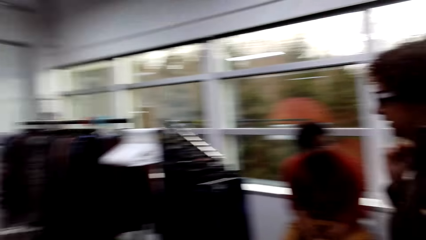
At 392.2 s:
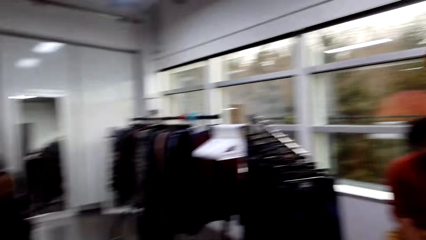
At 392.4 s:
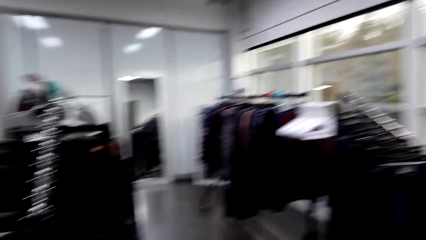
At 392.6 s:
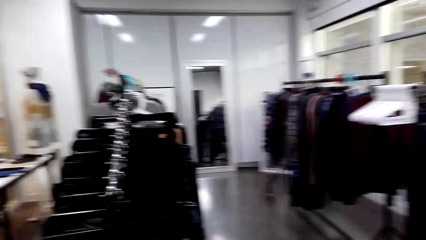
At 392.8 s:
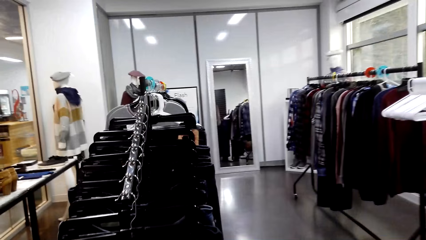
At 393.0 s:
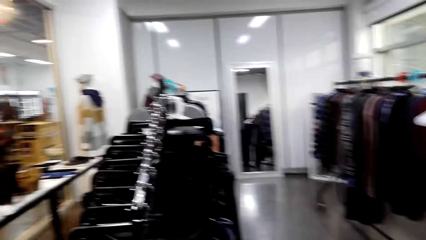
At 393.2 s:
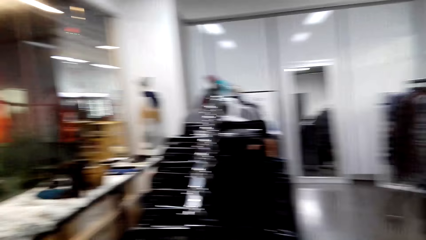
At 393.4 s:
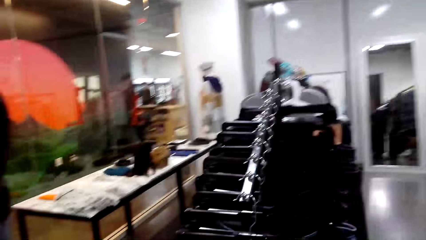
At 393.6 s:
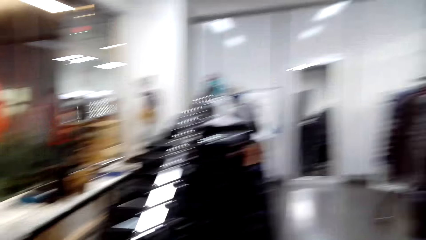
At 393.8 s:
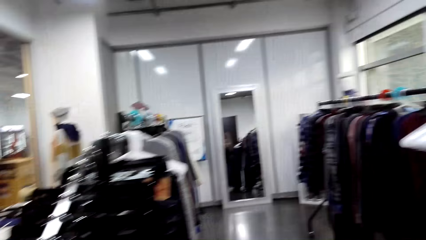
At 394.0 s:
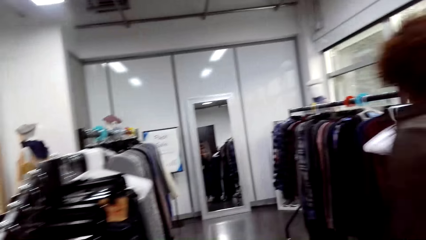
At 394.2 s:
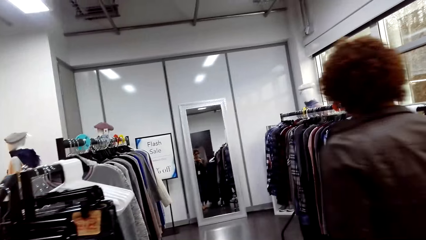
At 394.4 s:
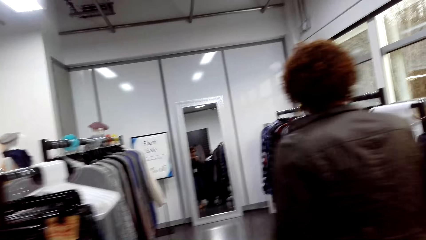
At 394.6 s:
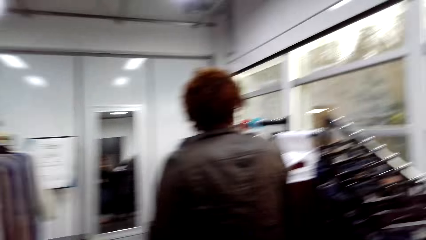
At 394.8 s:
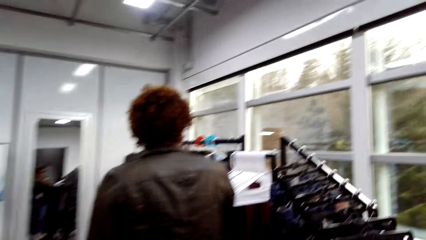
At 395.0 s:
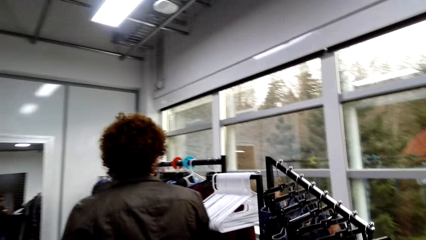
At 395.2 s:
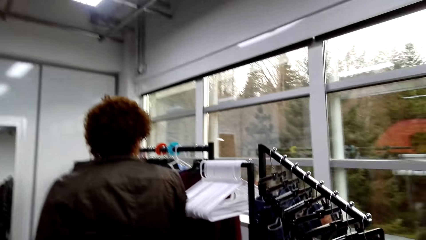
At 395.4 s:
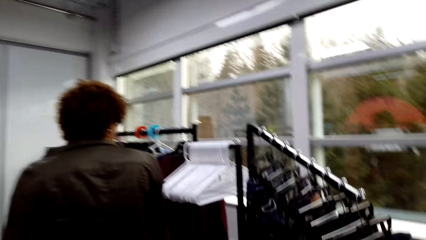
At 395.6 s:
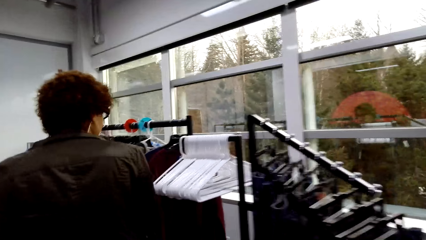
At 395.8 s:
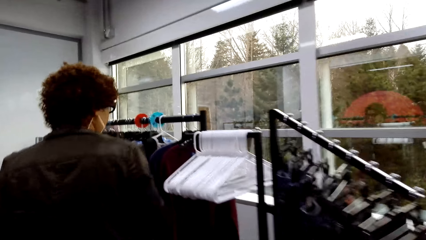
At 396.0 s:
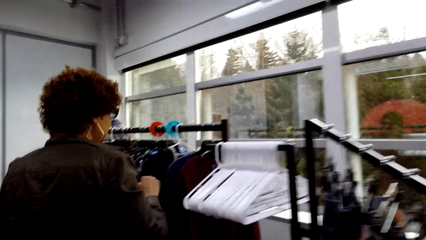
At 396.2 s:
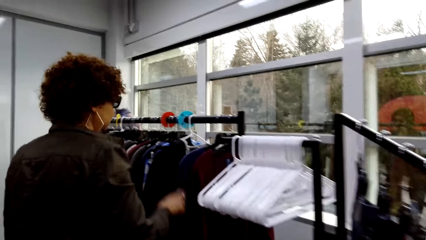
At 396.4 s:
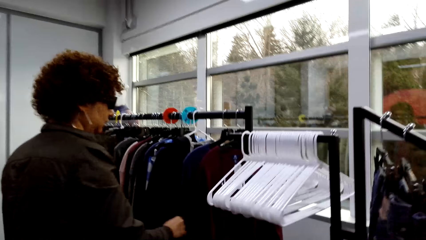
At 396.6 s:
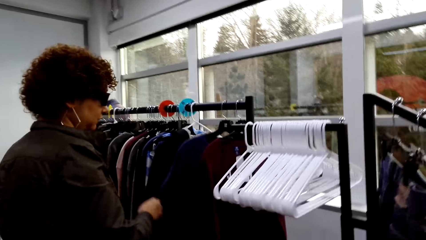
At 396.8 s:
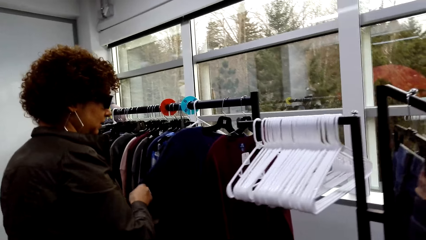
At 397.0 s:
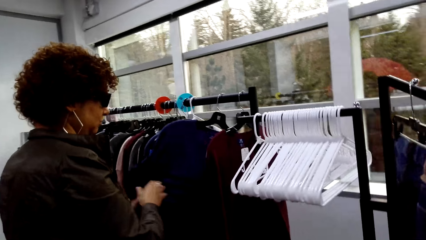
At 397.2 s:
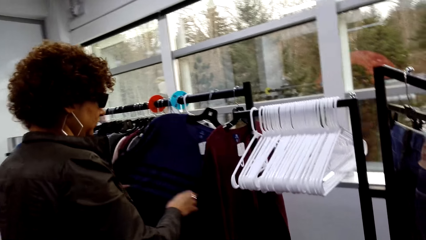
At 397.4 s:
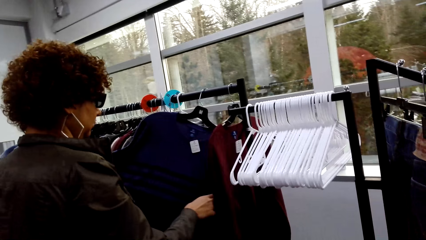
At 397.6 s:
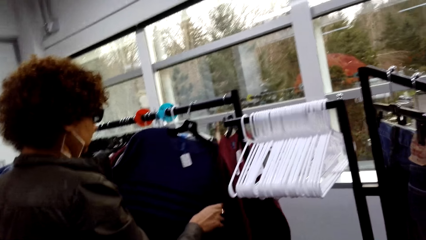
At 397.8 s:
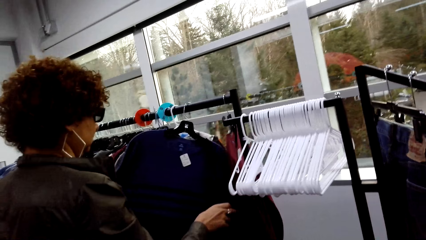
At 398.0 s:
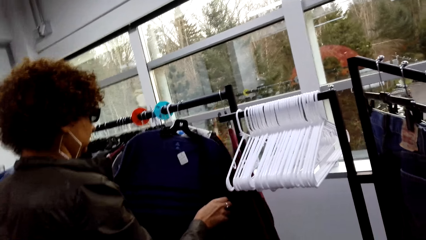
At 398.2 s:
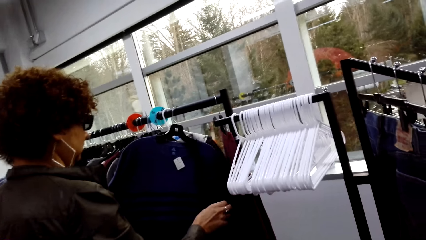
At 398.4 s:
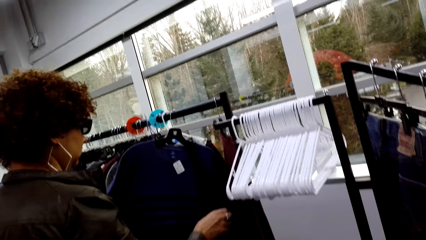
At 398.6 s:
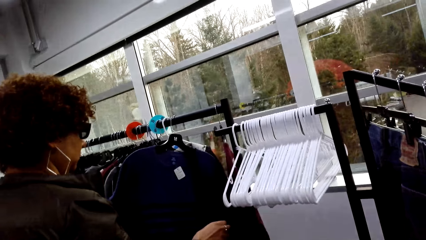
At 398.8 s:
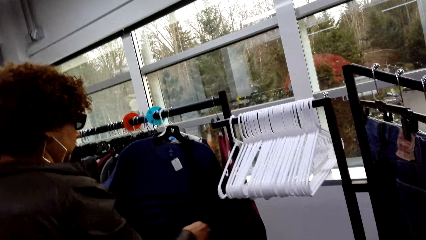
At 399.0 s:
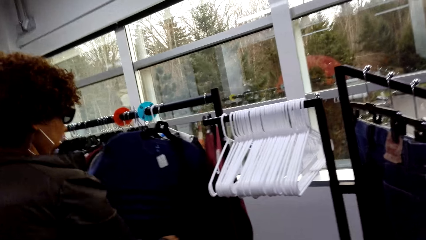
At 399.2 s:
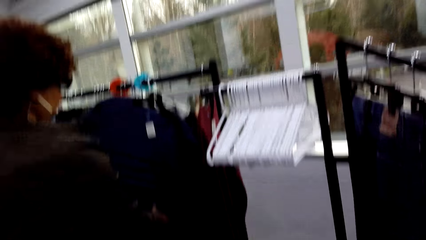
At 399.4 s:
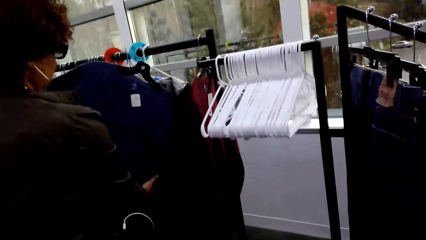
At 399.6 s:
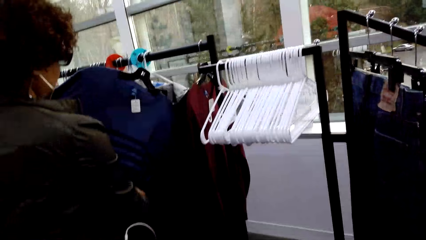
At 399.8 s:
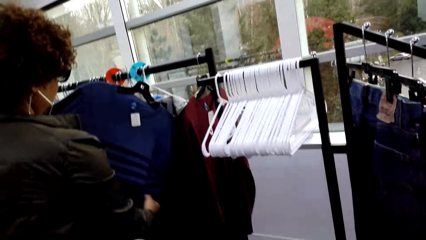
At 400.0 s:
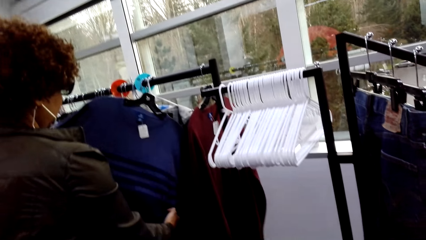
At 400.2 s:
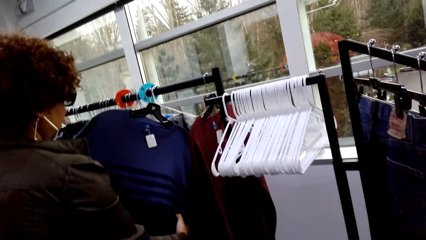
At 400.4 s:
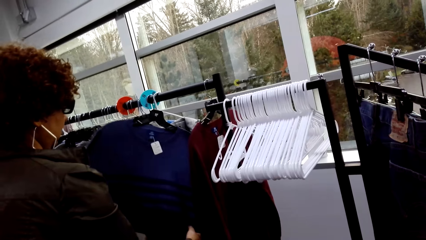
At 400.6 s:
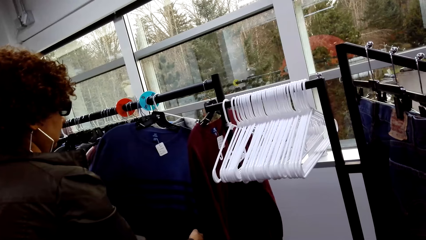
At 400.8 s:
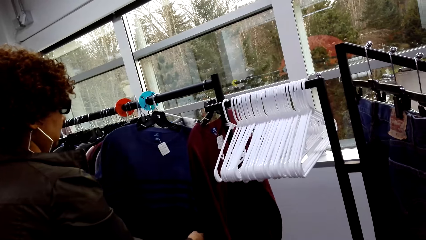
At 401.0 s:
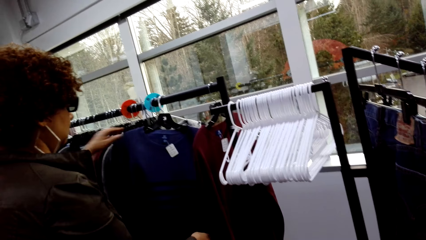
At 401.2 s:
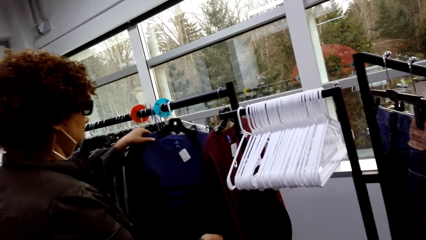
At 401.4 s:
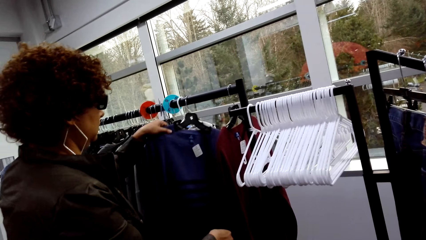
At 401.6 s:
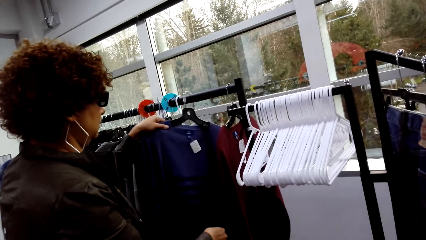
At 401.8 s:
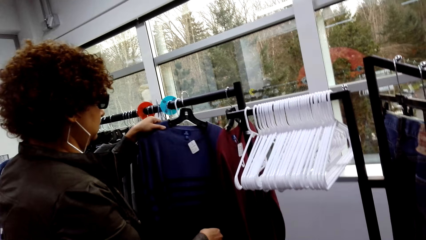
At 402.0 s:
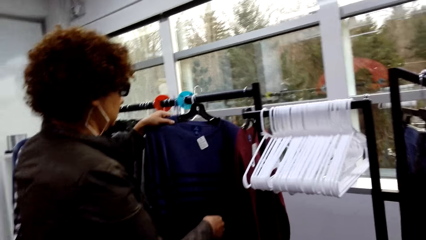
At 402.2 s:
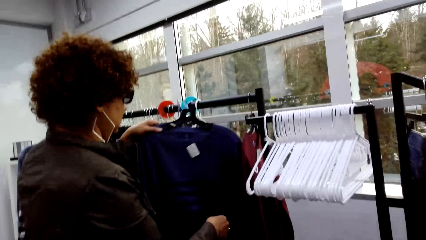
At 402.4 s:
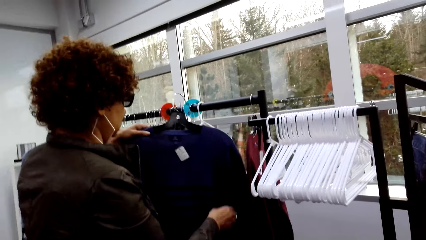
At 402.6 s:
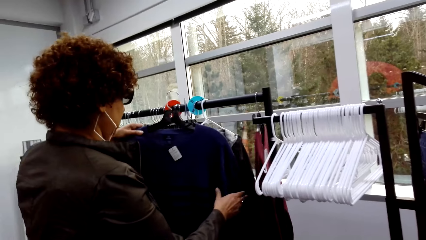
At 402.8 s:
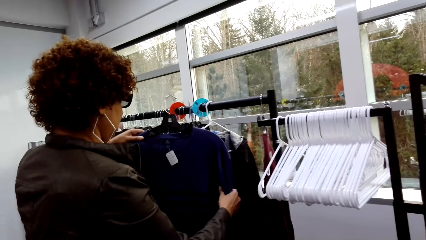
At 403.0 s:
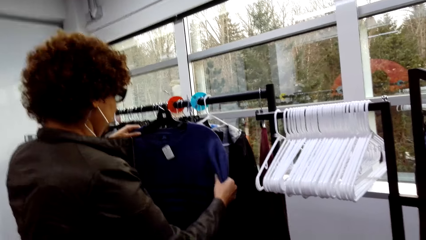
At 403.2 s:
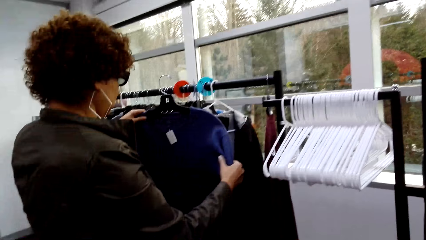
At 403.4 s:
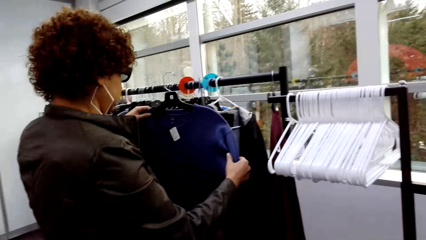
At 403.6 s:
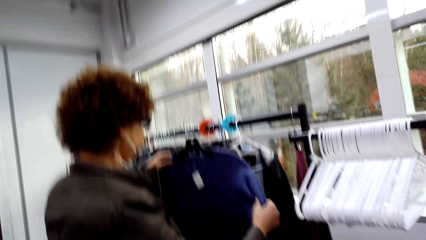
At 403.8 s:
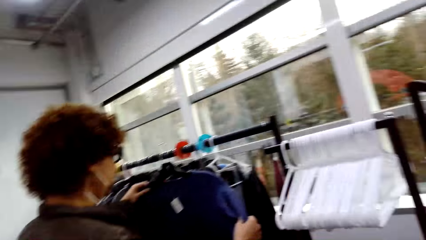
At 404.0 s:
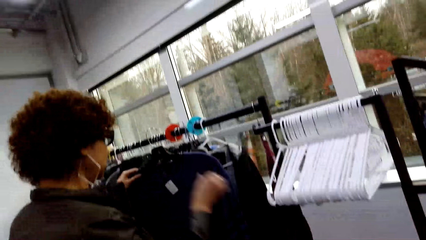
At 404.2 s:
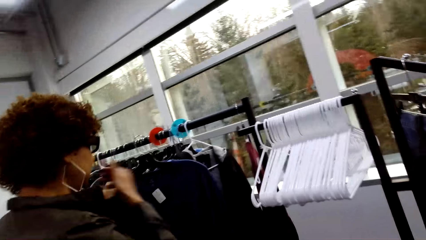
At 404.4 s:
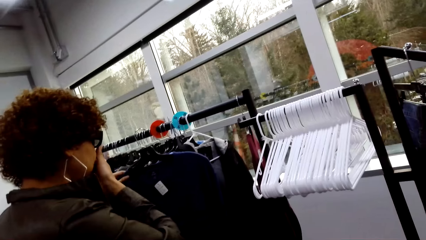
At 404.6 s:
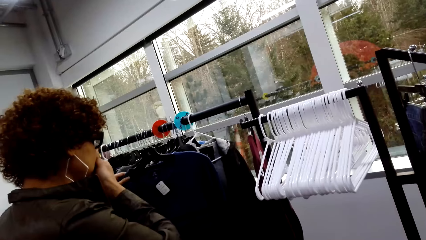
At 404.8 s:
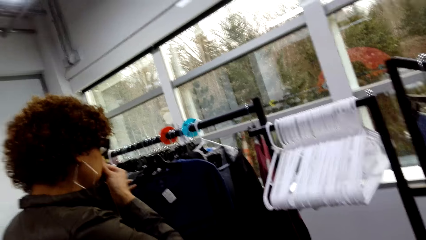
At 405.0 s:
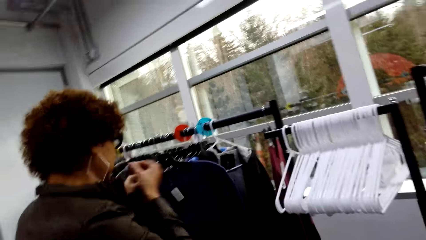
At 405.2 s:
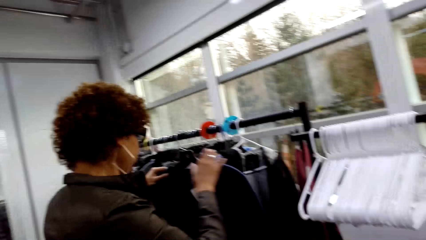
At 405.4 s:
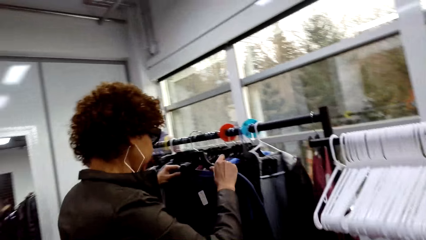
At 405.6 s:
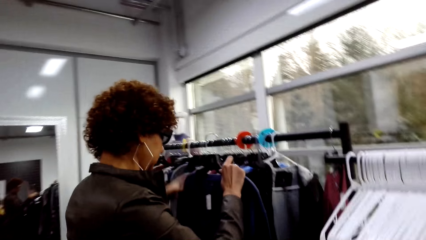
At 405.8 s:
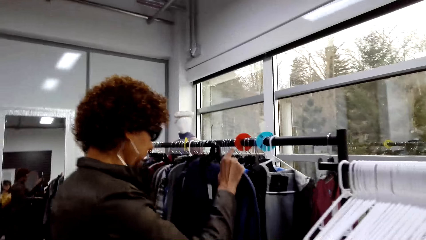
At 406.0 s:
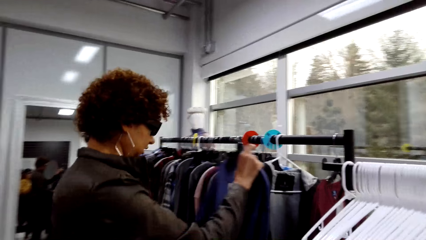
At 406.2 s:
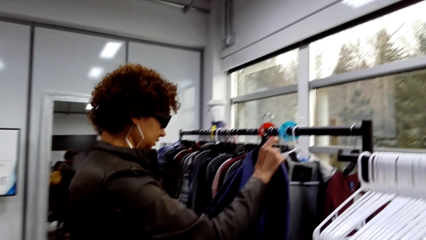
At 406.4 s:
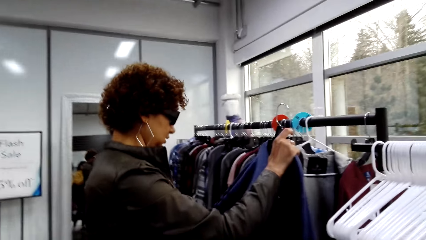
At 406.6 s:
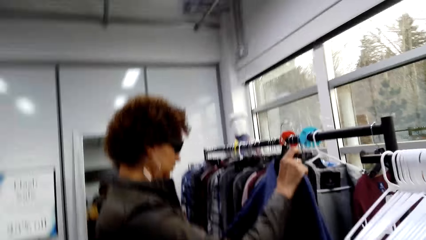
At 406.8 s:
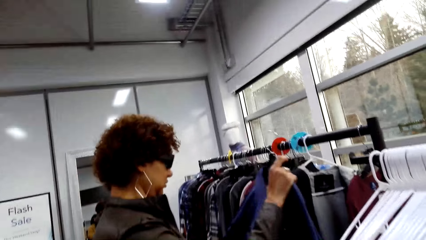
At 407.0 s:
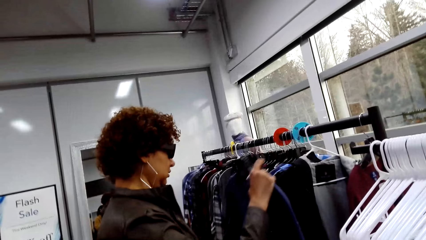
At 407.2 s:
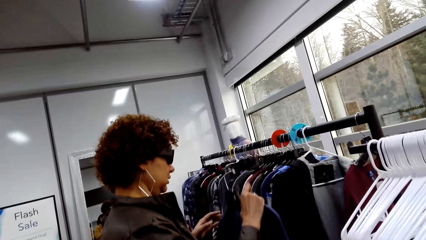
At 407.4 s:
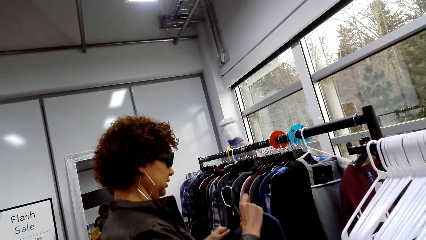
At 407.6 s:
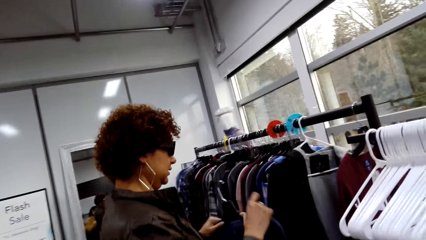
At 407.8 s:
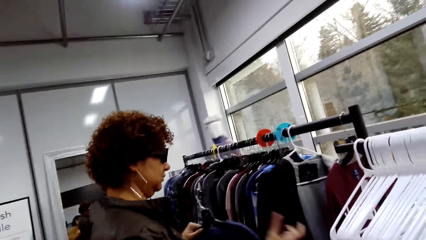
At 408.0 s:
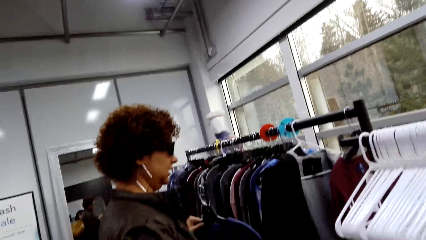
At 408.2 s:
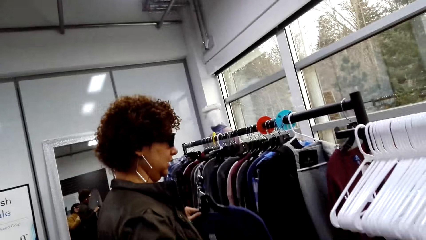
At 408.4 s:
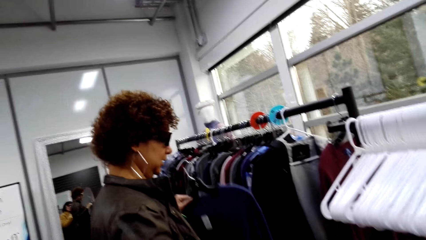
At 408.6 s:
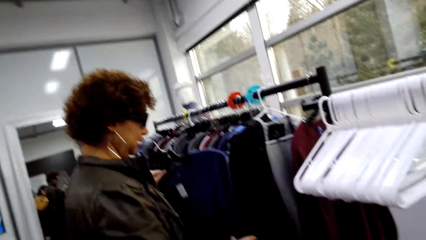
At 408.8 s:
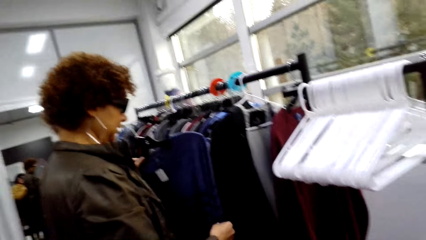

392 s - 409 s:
A woman walks in the cloth shop and moves clothes on the cloth rack. The woman picks a blue sweater and holds the cloth.
